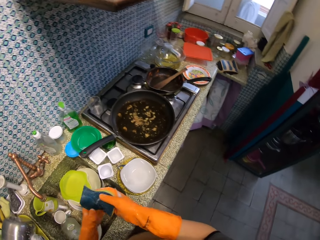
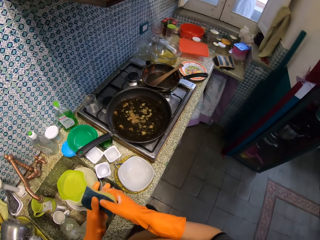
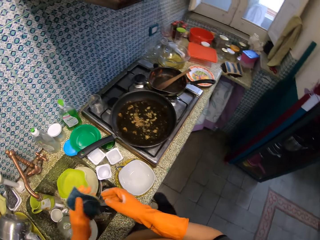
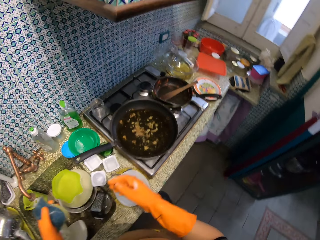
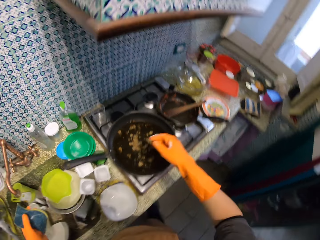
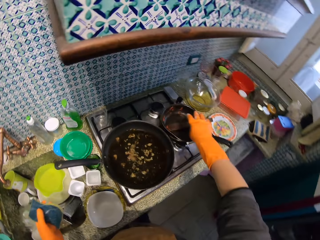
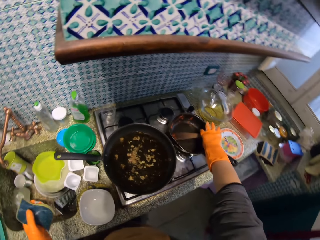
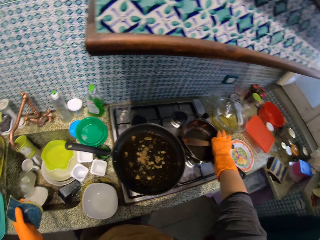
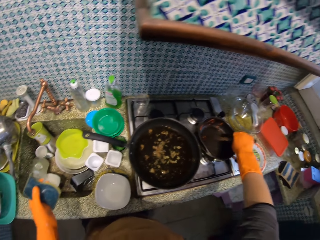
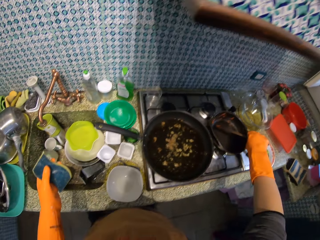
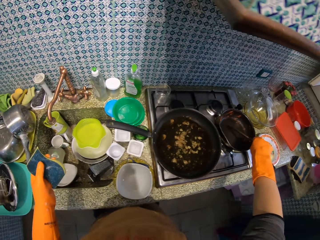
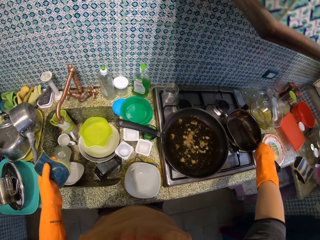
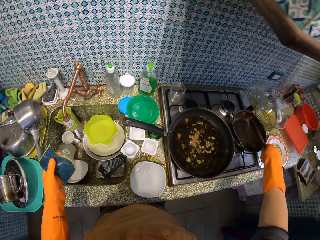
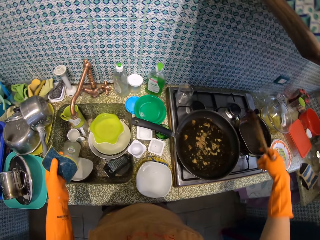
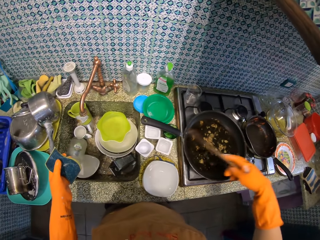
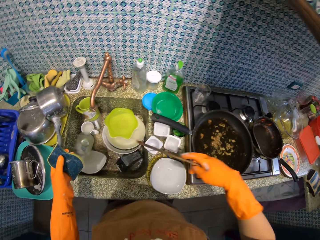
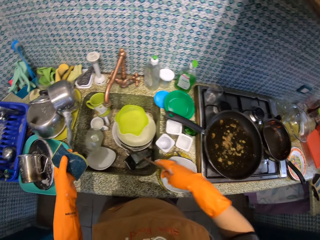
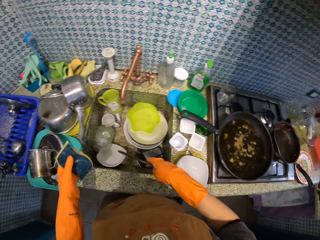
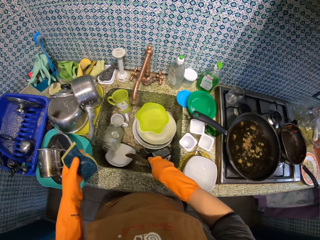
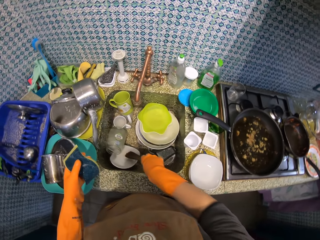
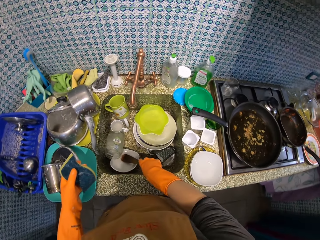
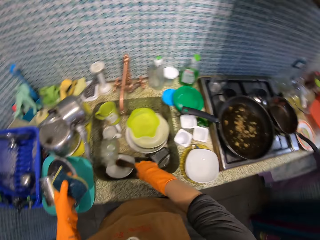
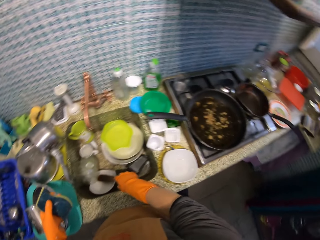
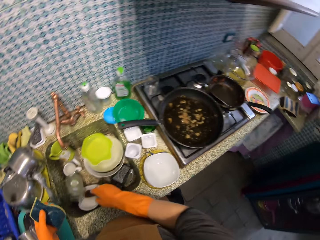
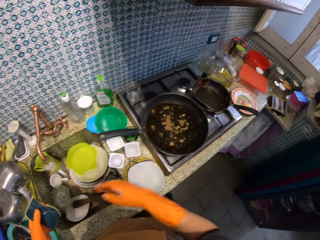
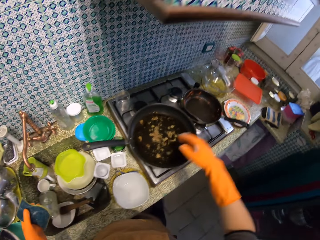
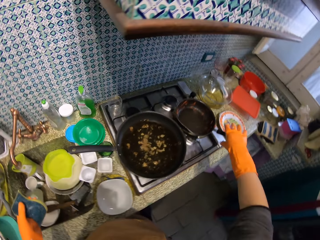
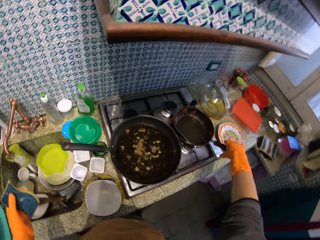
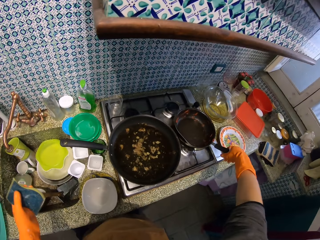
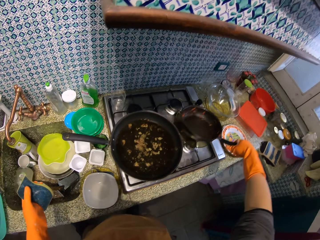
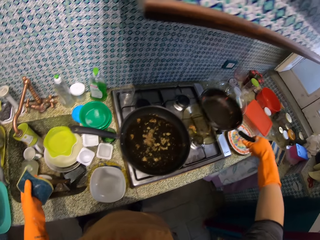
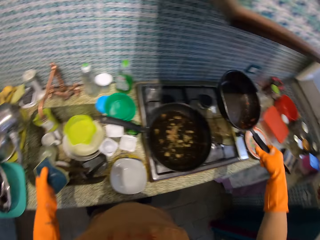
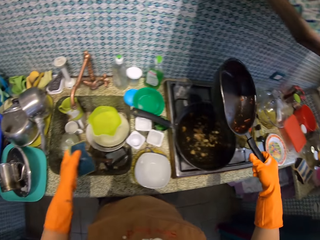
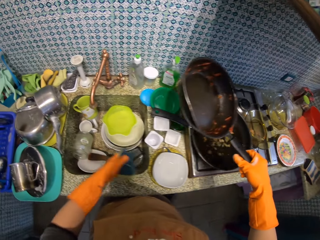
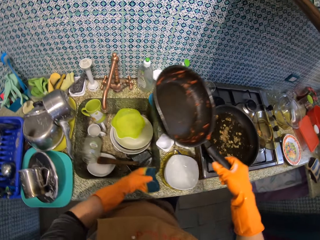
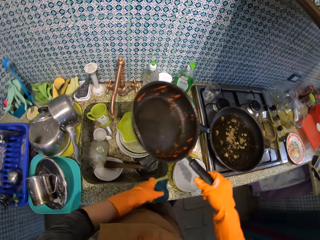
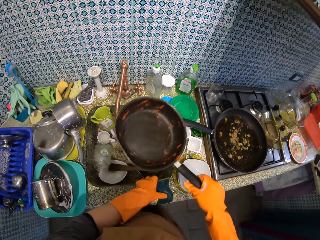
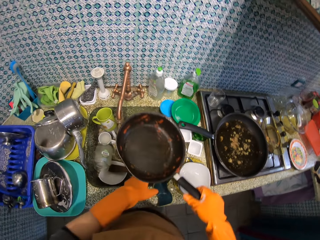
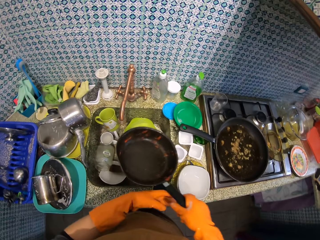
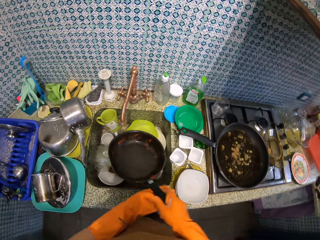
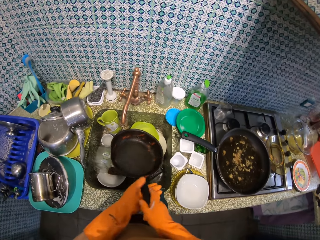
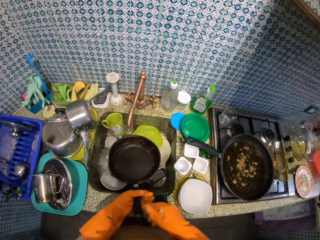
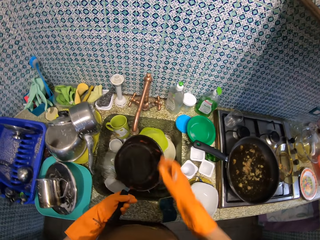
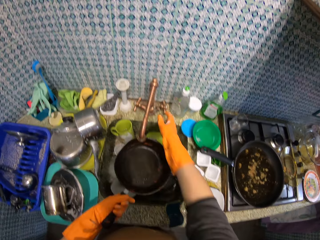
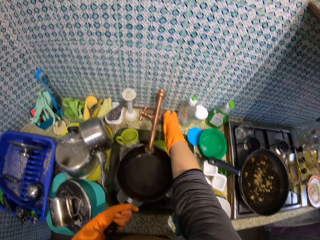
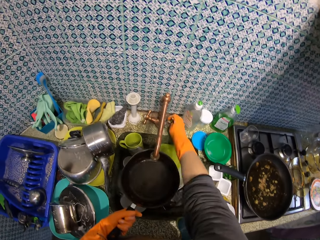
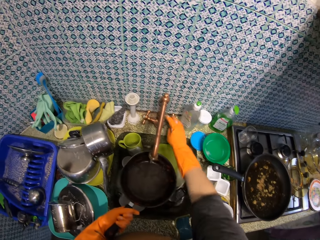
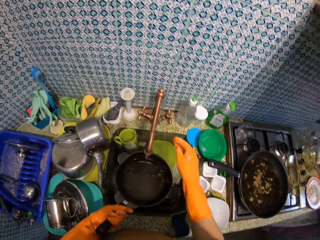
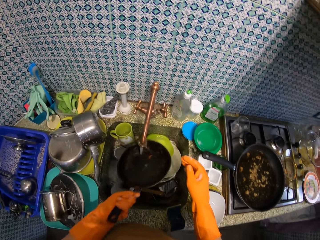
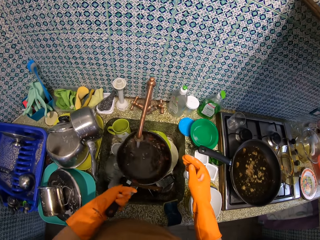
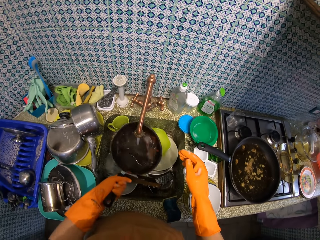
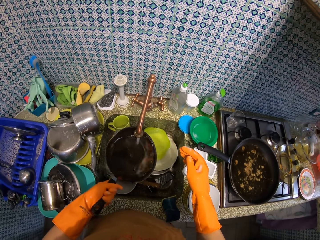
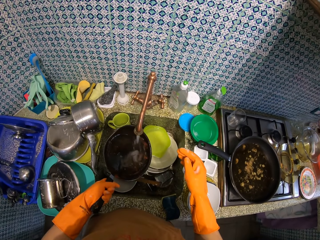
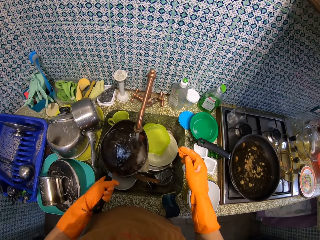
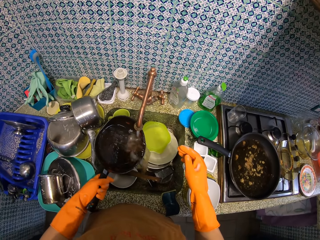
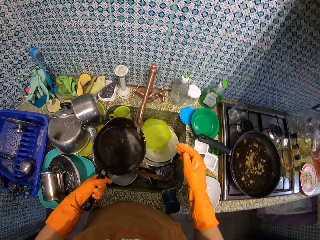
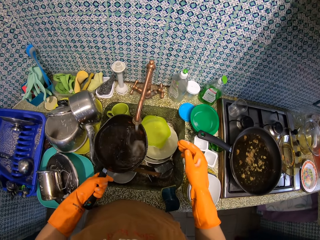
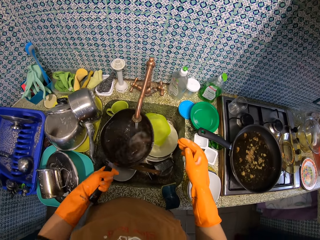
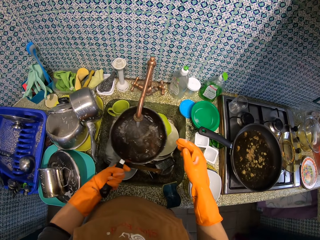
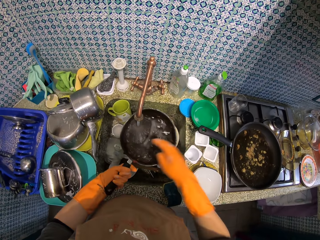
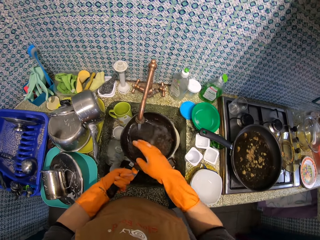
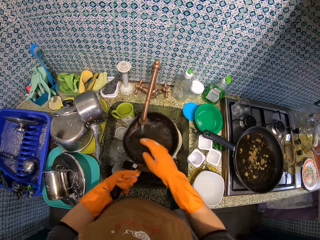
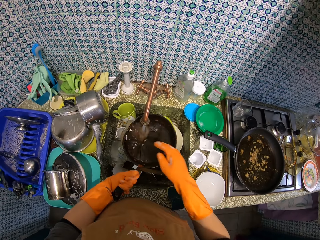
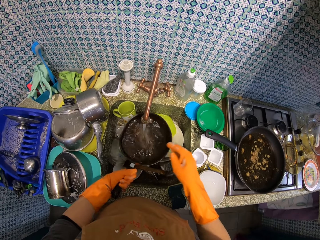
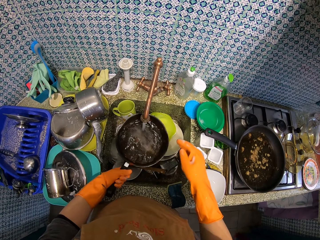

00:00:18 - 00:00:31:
The camera wearer moves the sponge to the left hand. They pick up a wooden spoon or spatula from the pan. They hit the wooden spoon against the frying pan. They drop the wooden spatula in the kitchen sink. They pick up the frying pan. They drop the sponge on the kitchen worktop. They move the frying pan to the left hand and place the frying pan under the tap spout. They turn on the tap. They rinse the frying pan with water.

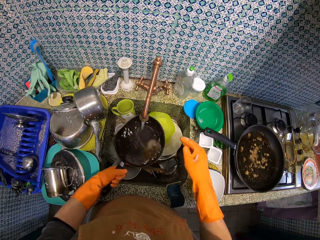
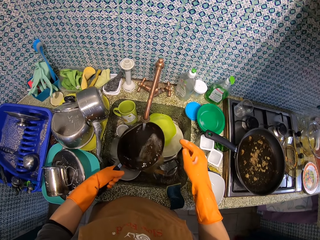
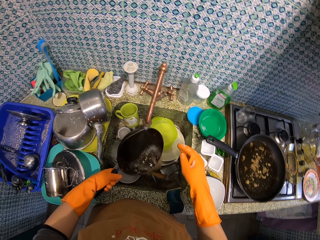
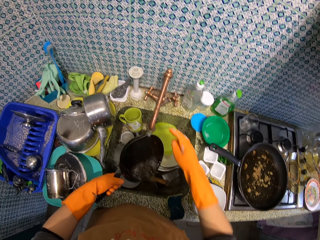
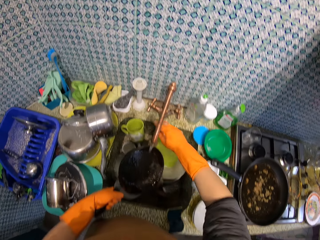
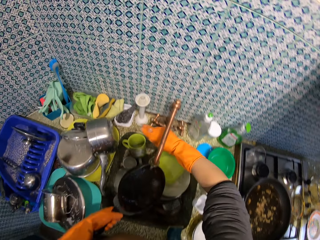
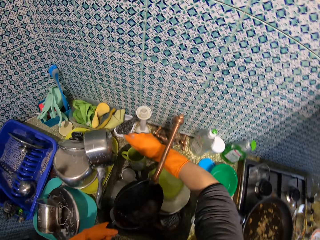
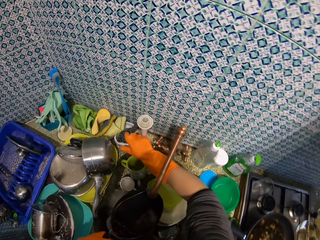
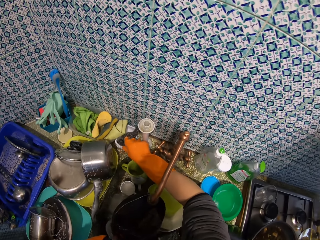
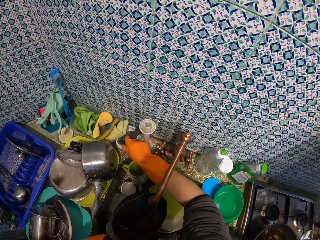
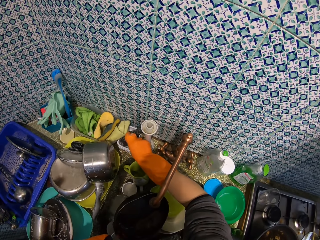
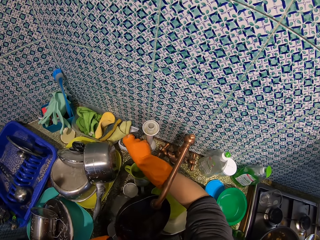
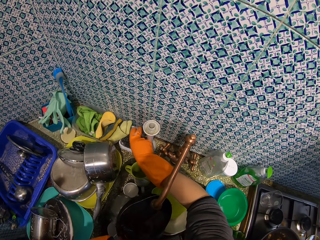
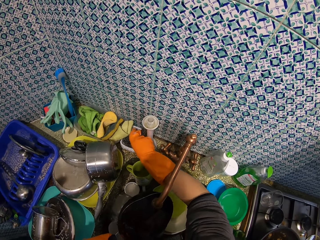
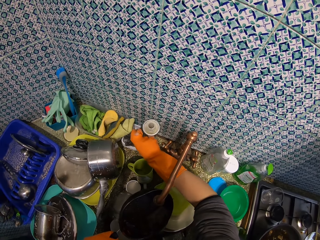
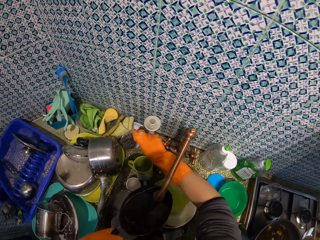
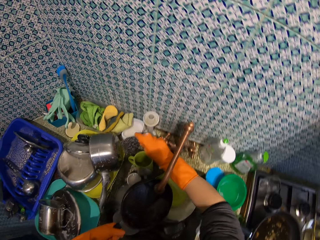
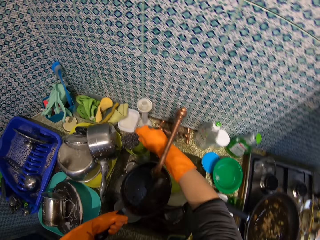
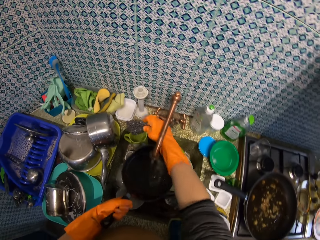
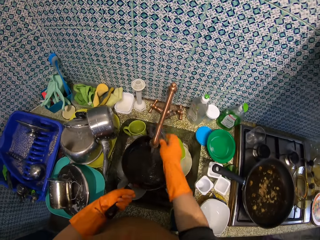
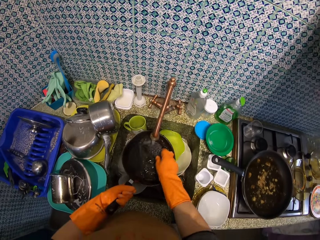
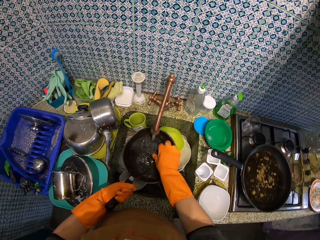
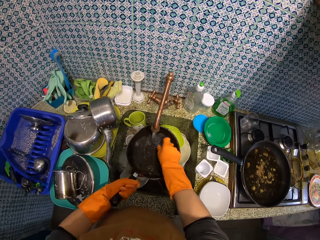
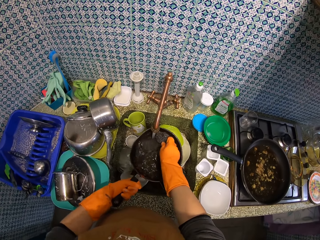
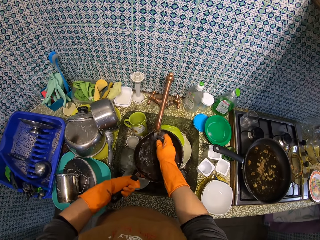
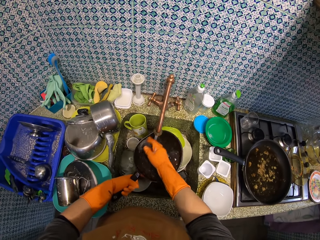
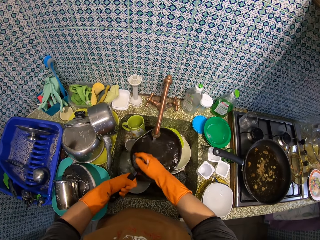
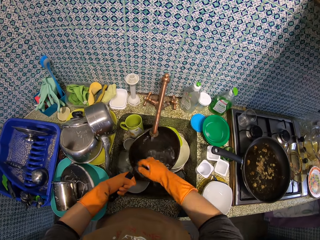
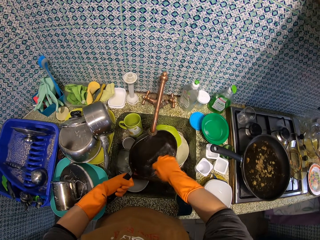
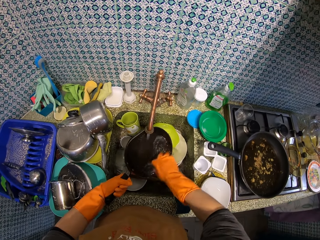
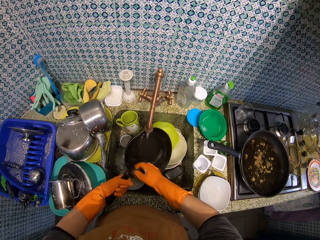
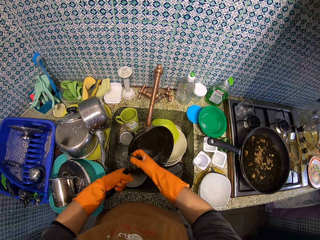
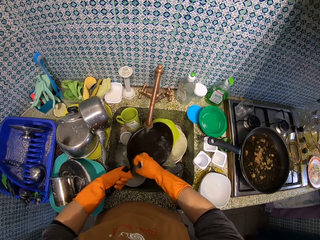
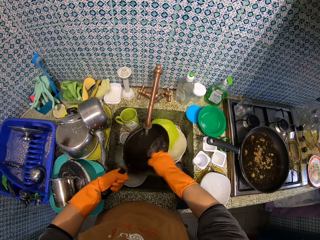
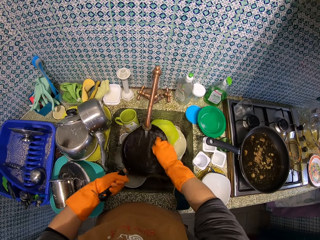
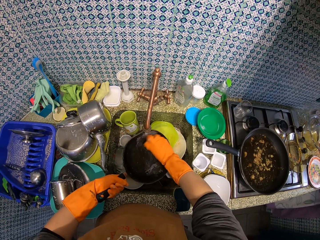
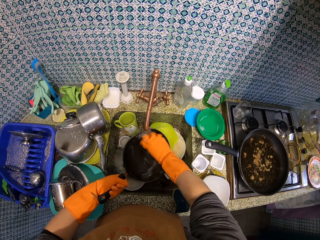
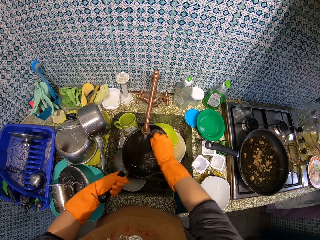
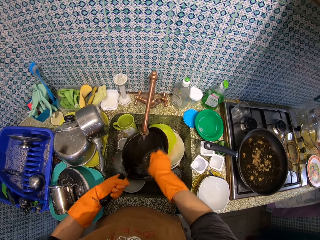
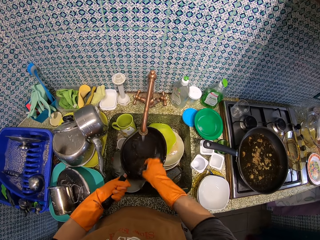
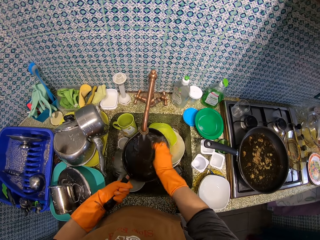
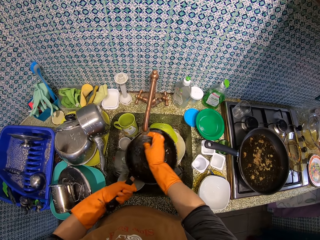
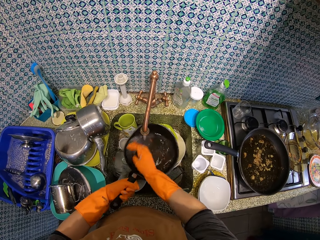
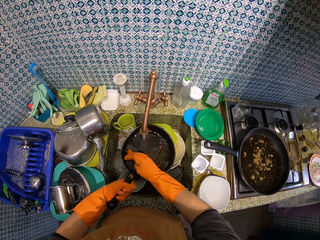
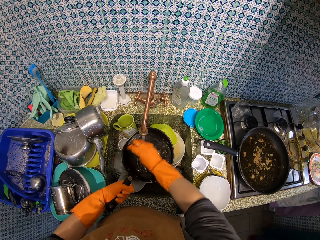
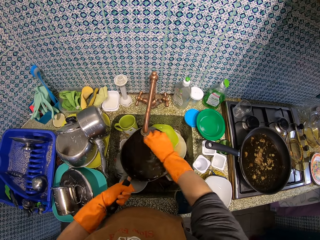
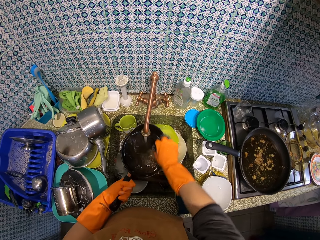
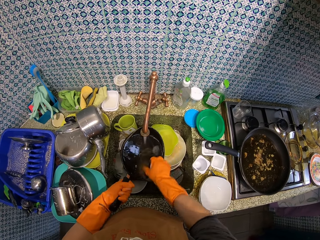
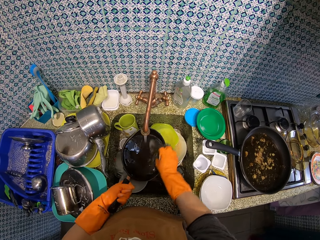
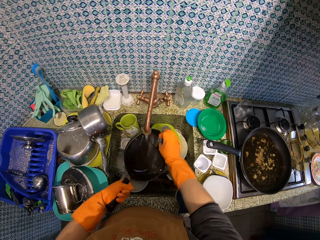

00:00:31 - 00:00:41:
The camera wearer picks up the steel wool. They wash the frying pan with the steel wool.
